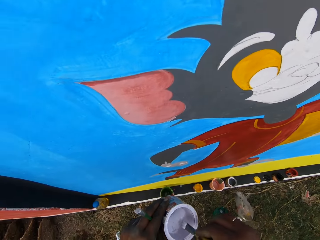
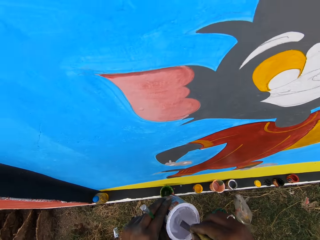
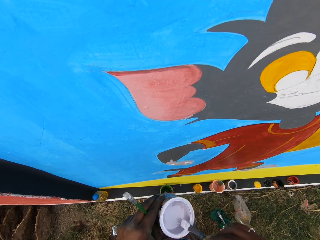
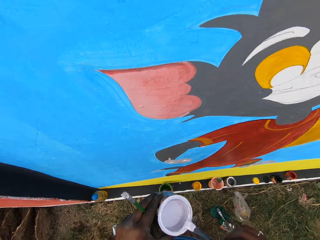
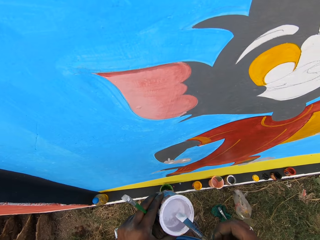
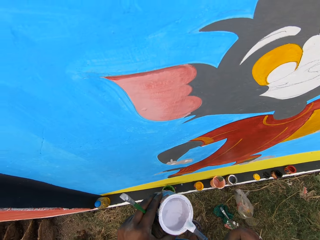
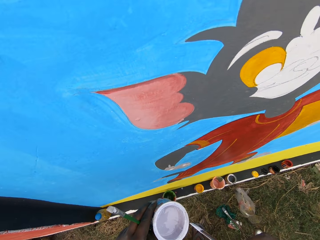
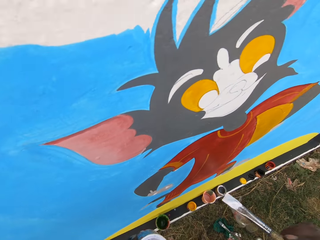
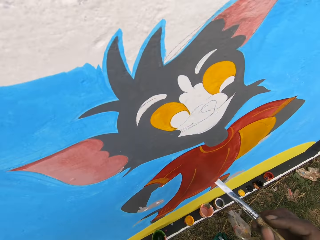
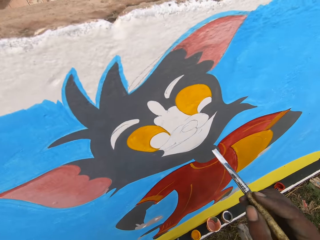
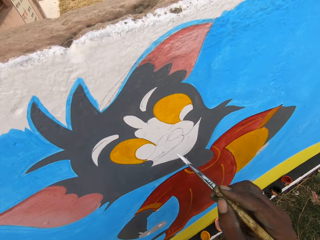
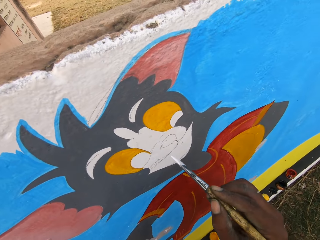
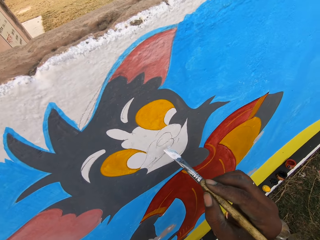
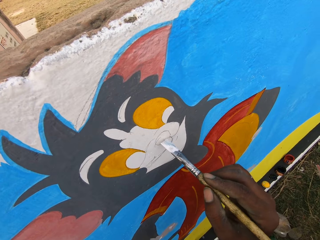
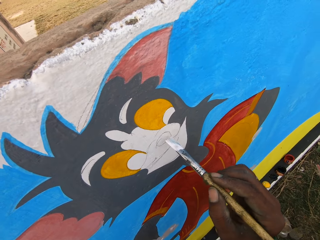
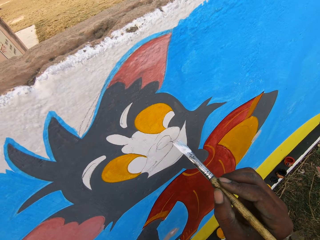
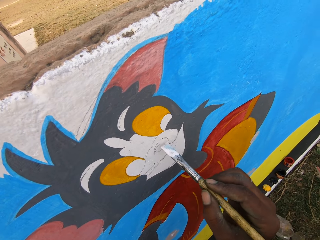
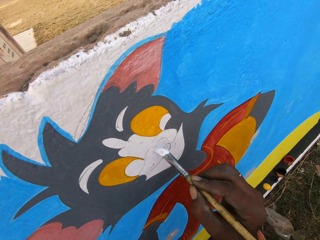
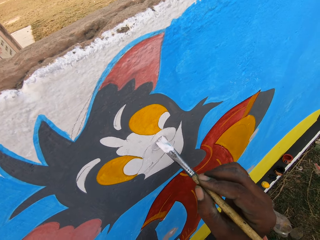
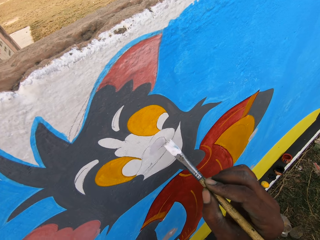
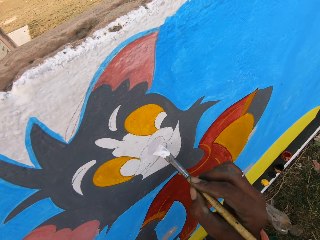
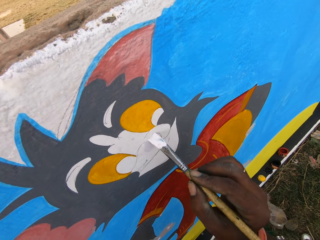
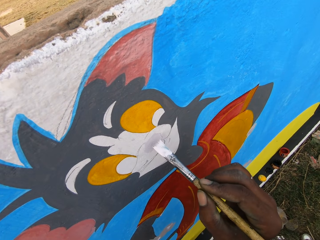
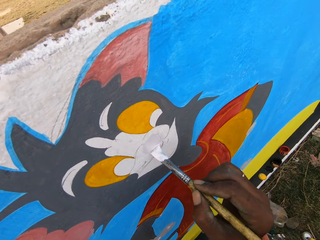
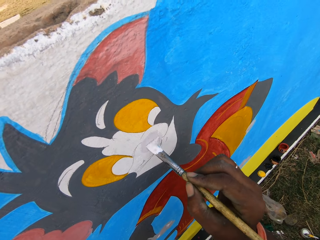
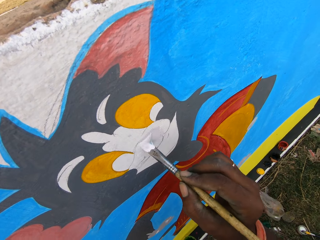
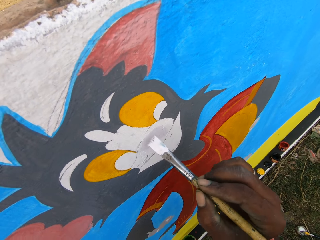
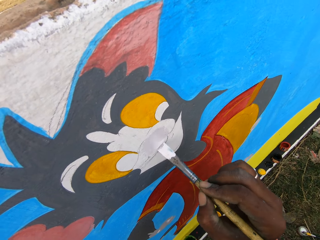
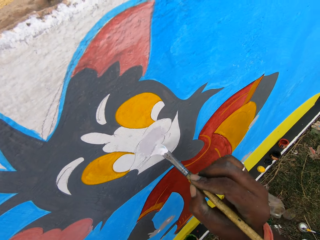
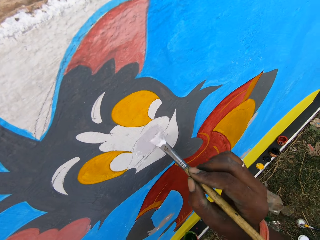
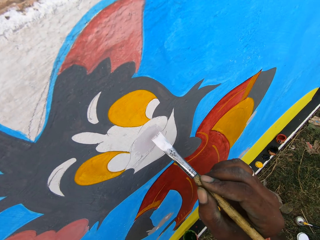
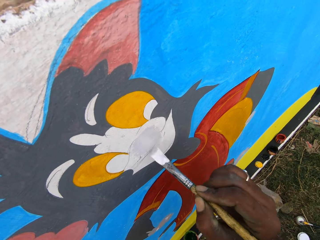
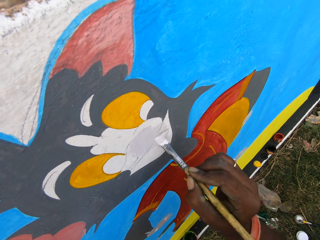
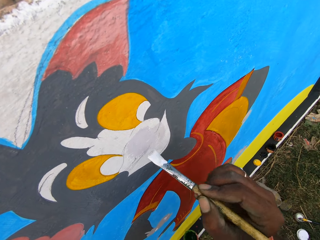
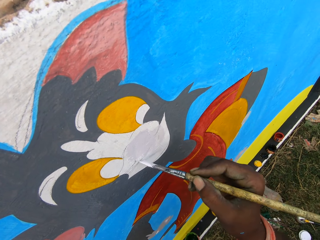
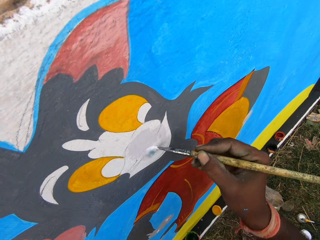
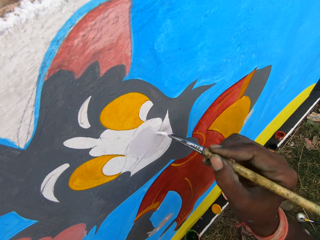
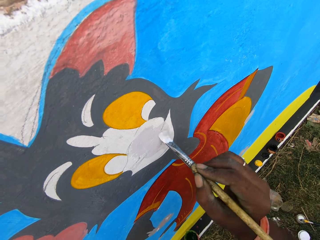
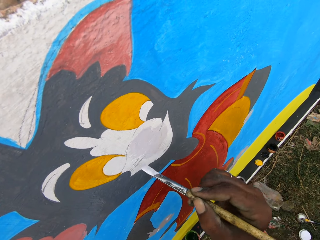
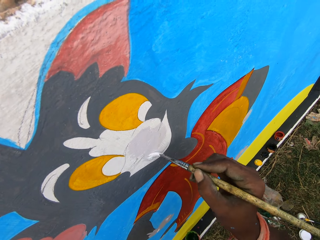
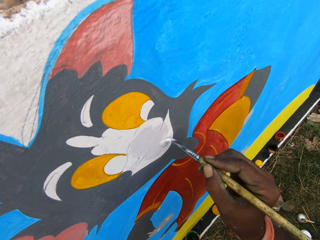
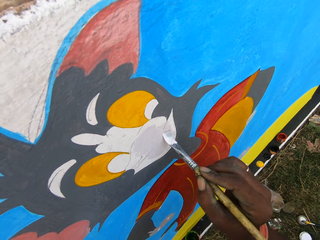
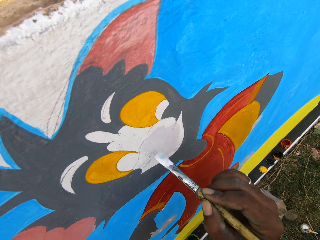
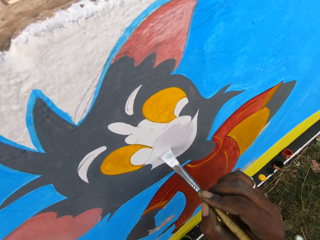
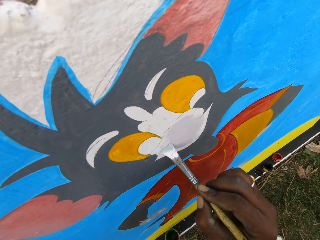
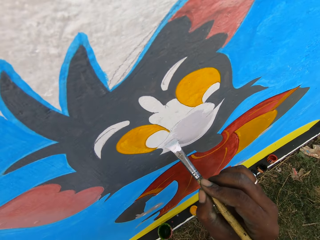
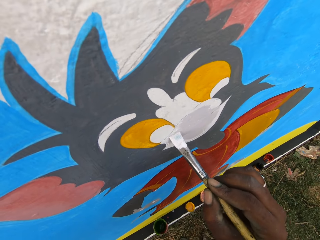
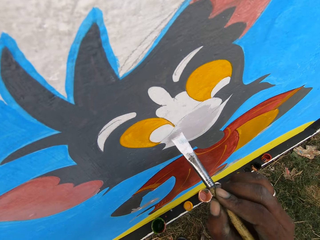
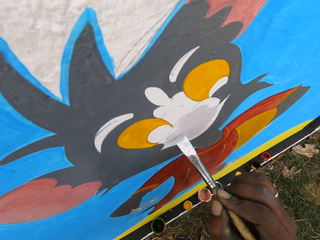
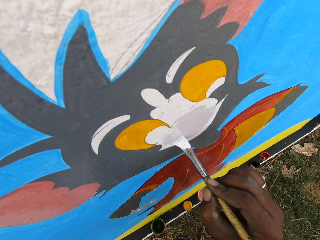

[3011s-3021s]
The camera wearer moves the paintbrush to the paint can. They dip the paintbrush in the paint can. They remove the excess paint on the paintbrush. They rub the paintbrush on the edge of the paint can. They move the paintbrush close to the wall. They paint the wall with the paintbrush.

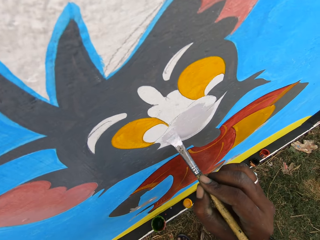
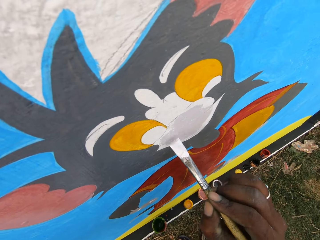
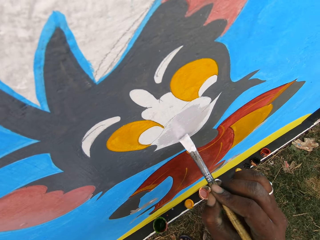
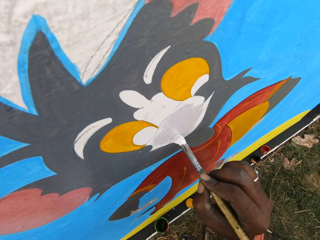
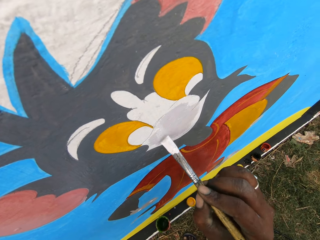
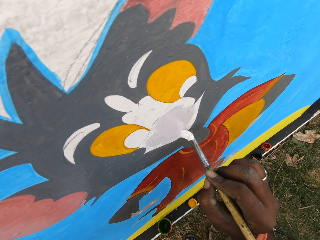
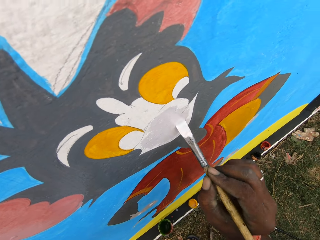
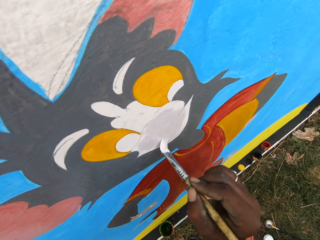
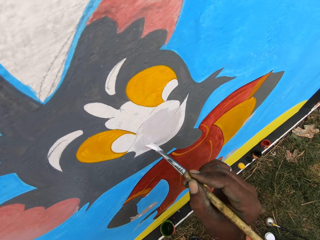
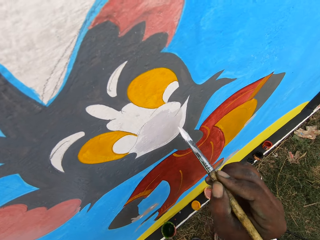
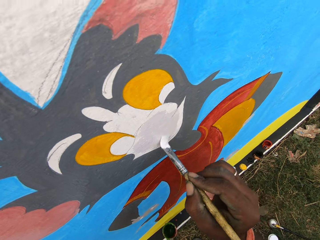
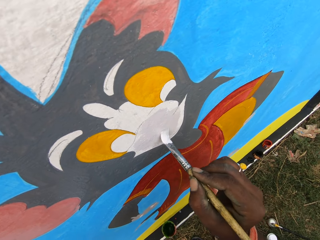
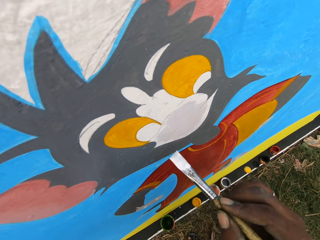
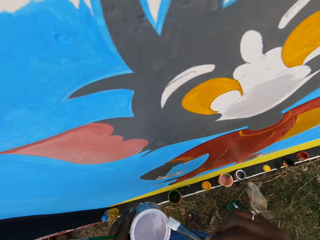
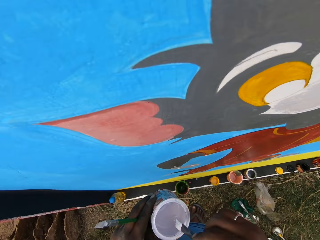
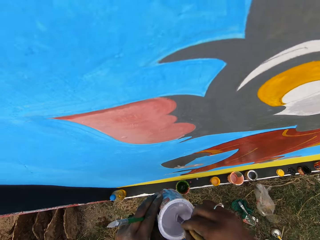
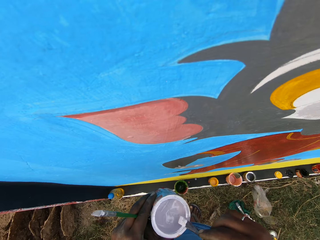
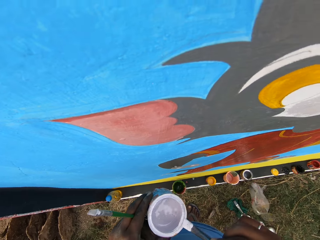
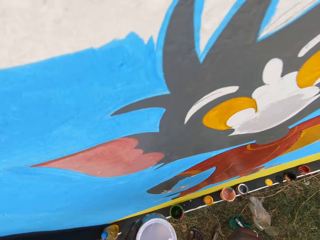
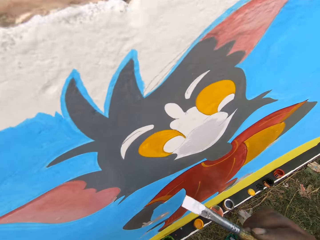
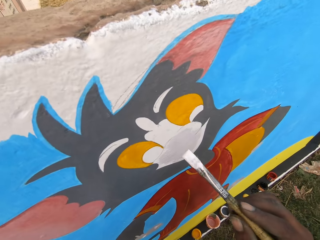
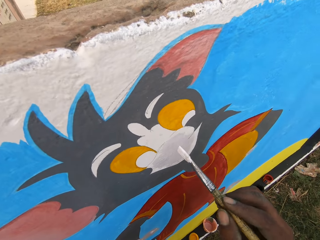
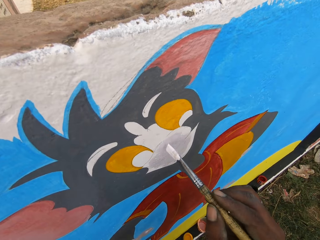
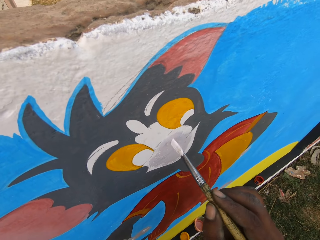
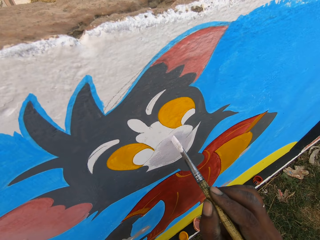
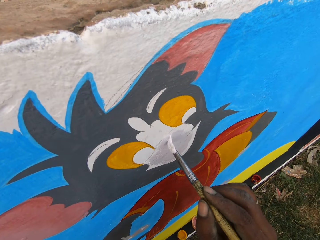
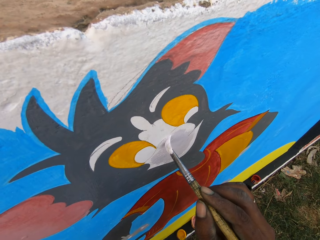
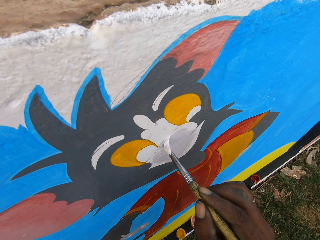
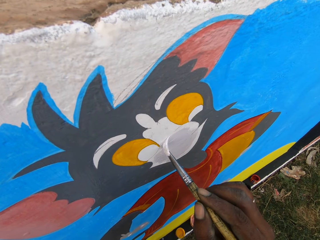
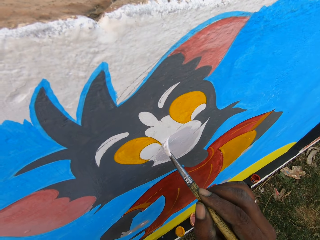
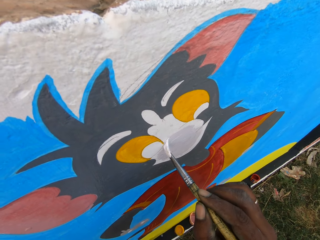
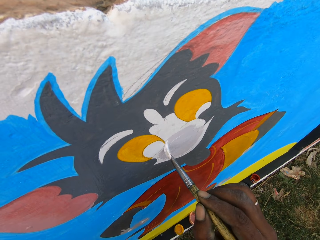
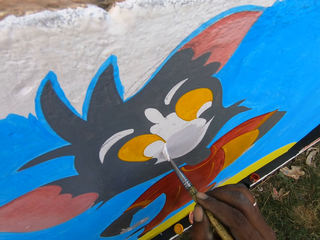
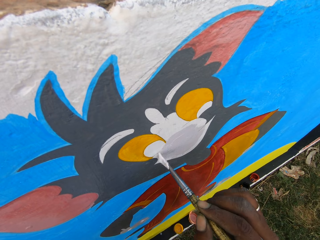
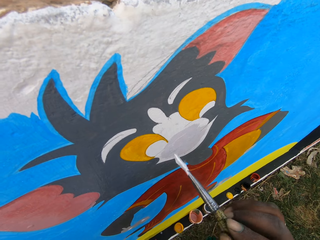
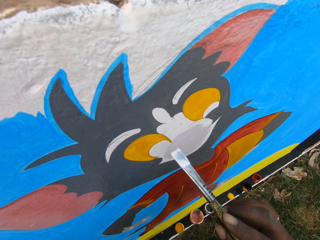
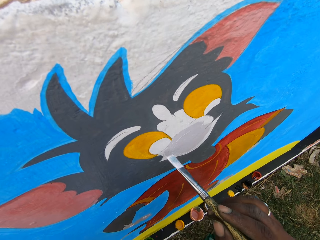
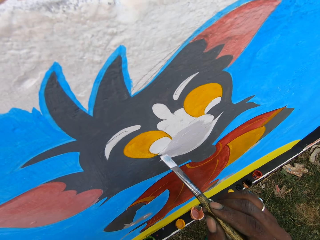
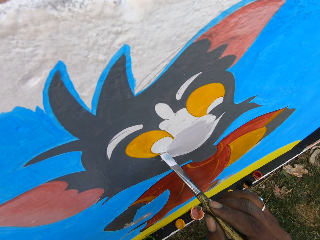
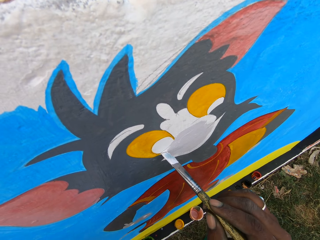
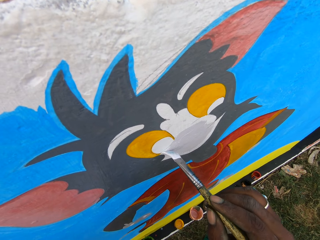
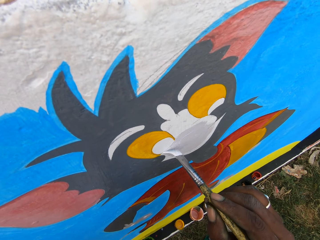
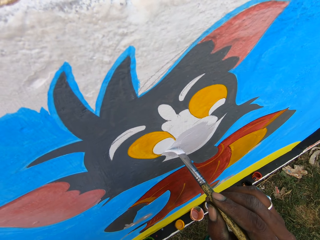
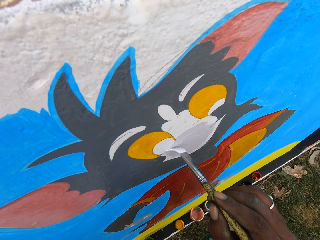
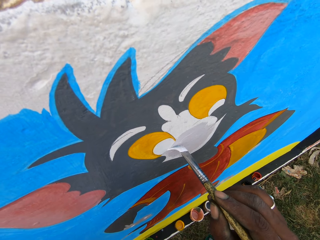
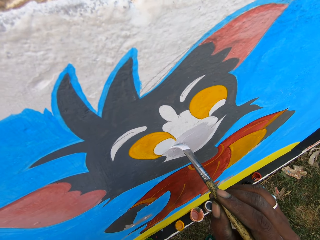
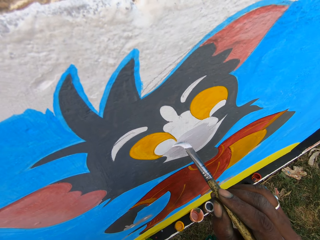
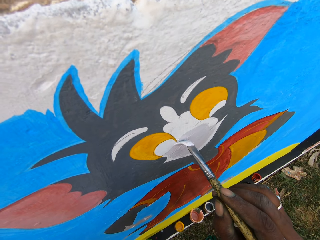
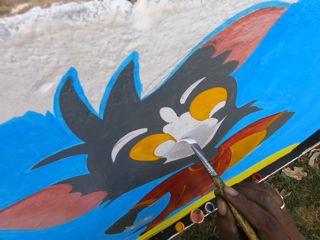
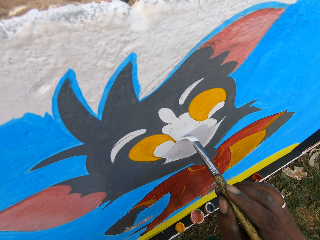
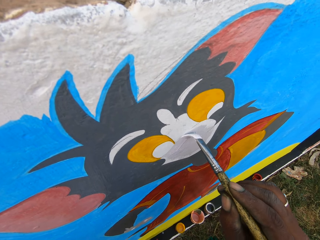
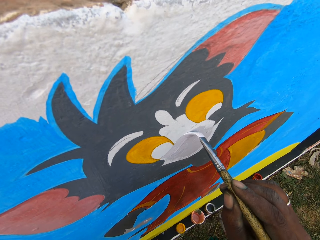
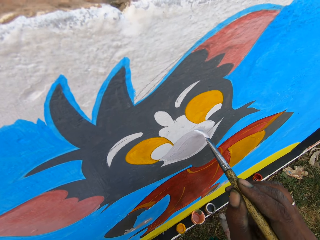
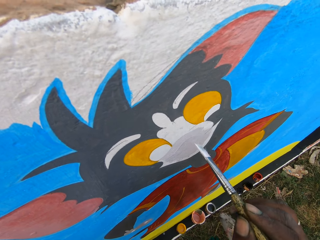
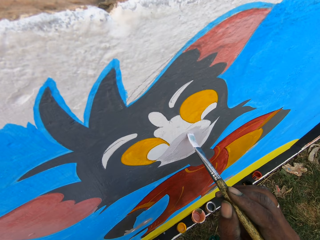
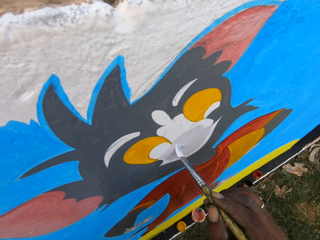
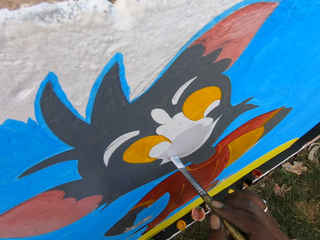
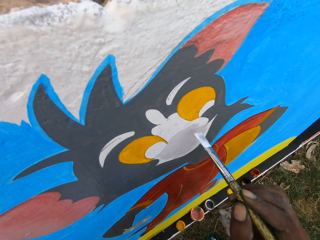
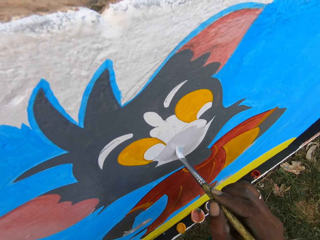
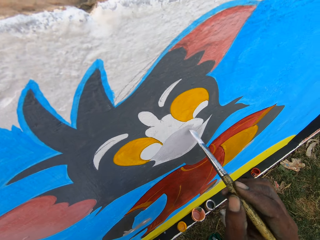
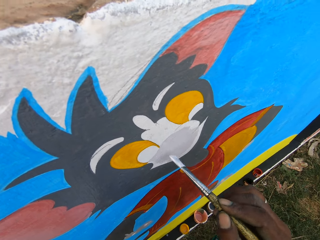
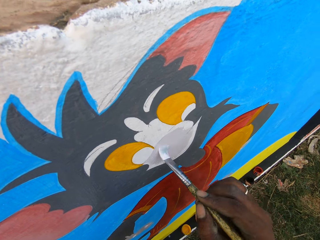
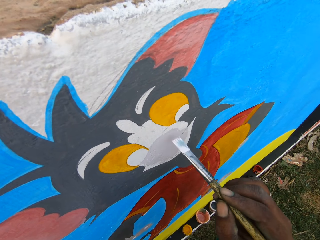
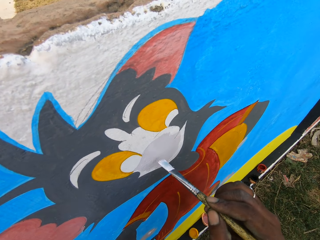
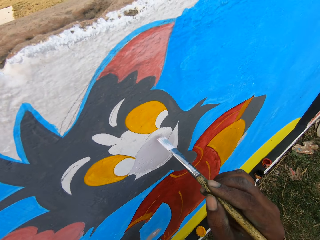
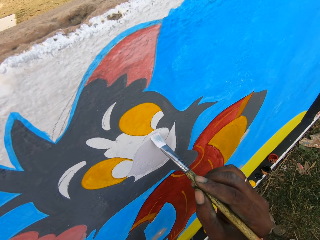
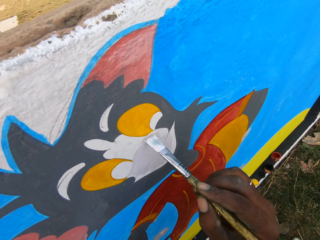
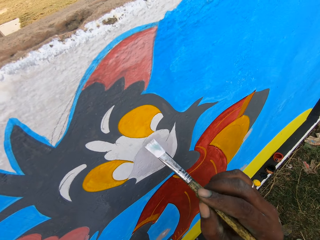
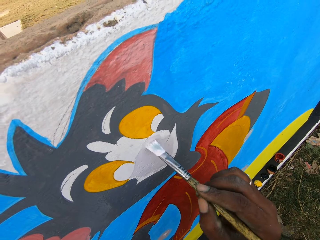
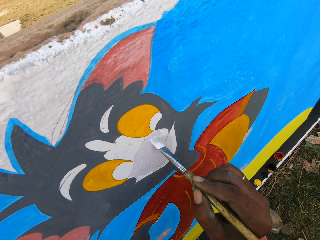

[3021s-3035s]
The camera wearer moves the paintbrush to the paint can. They dip the paintbrush in the paint can. They remove the excess paint on the paintbrush. They rub the paintbrush on the edge of the paint can. They move the paintbrush close to the wall. They paint the wall with the paintbrush.
